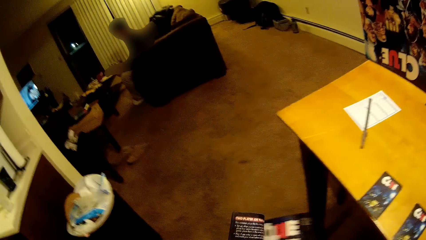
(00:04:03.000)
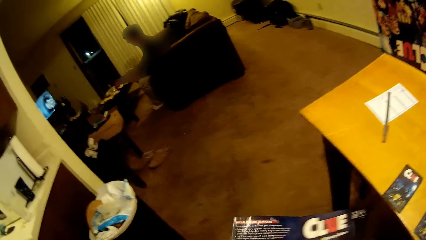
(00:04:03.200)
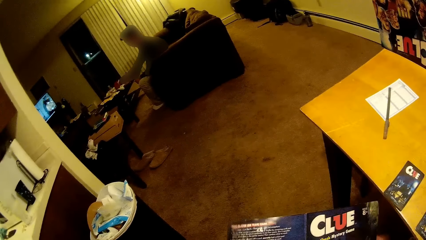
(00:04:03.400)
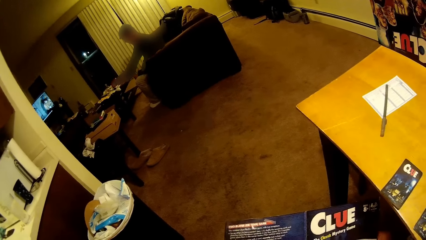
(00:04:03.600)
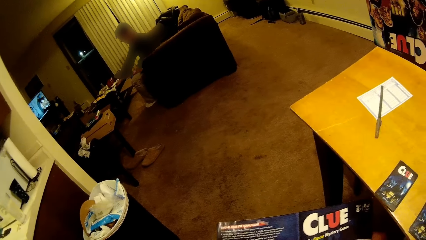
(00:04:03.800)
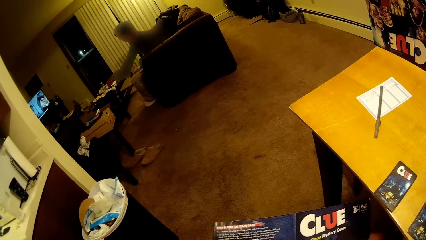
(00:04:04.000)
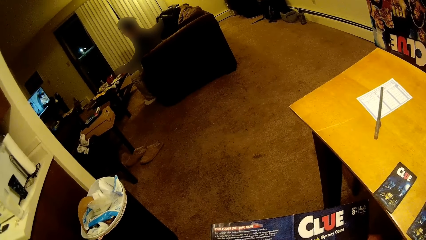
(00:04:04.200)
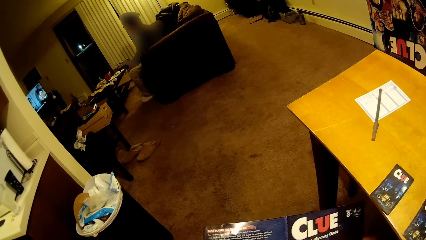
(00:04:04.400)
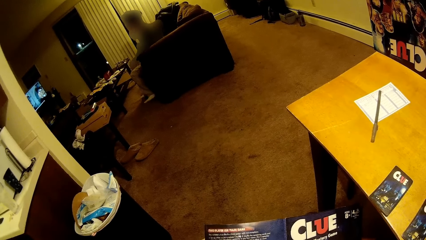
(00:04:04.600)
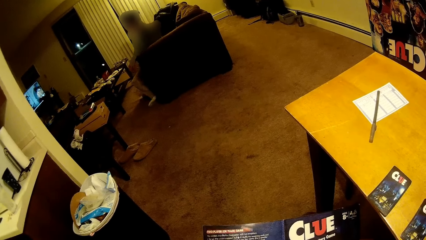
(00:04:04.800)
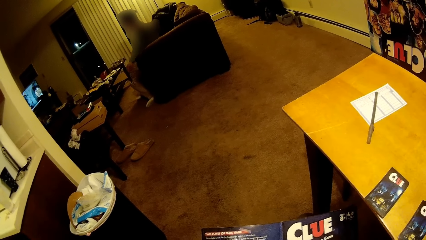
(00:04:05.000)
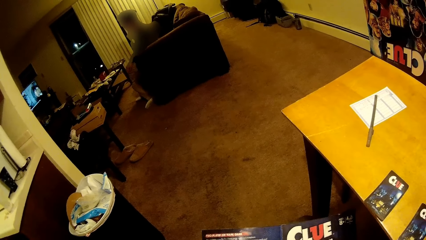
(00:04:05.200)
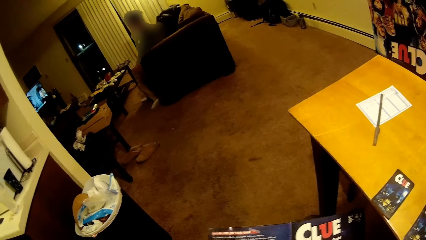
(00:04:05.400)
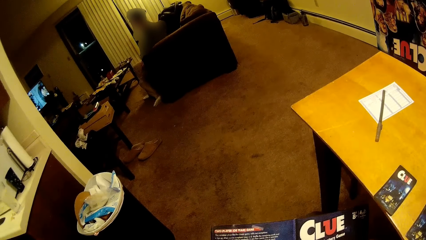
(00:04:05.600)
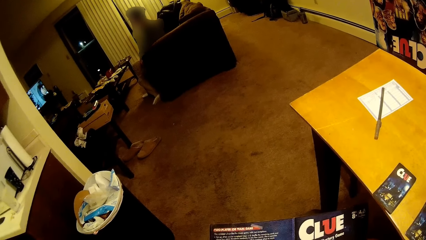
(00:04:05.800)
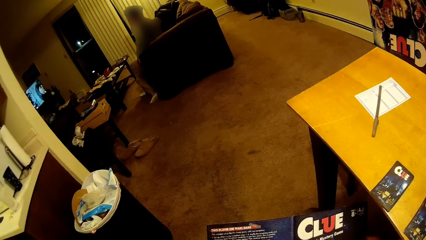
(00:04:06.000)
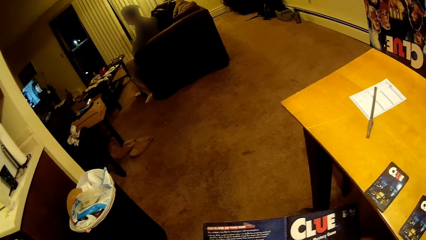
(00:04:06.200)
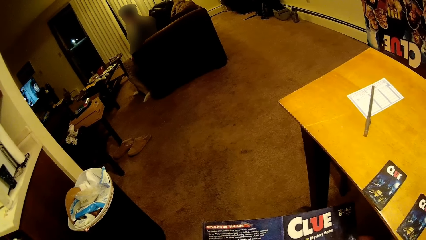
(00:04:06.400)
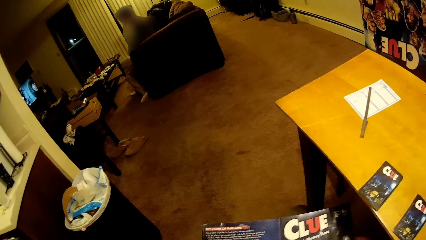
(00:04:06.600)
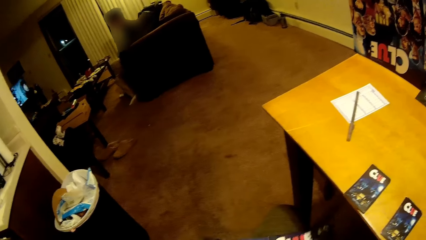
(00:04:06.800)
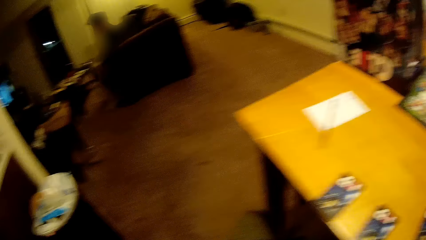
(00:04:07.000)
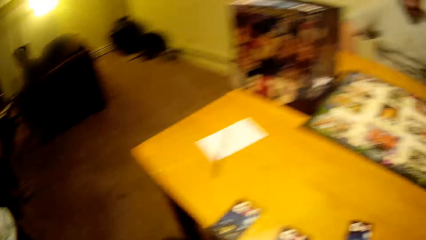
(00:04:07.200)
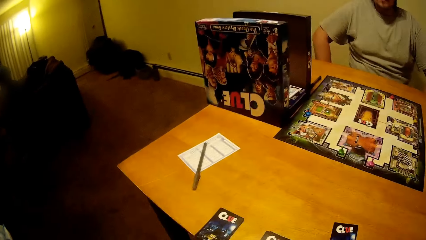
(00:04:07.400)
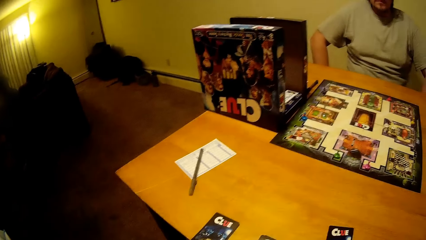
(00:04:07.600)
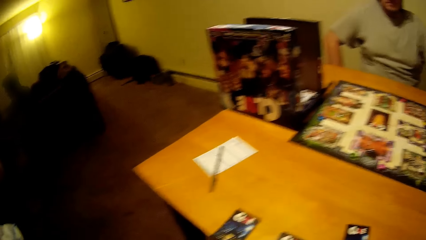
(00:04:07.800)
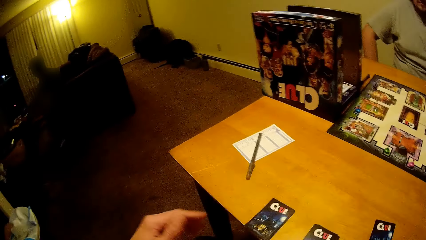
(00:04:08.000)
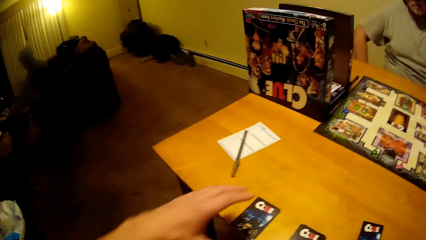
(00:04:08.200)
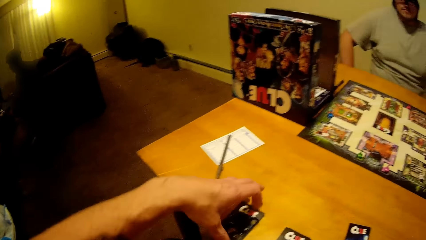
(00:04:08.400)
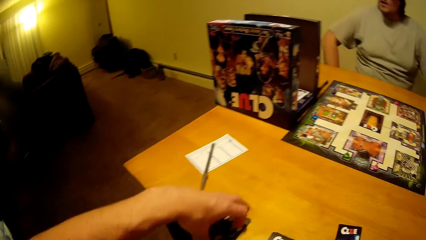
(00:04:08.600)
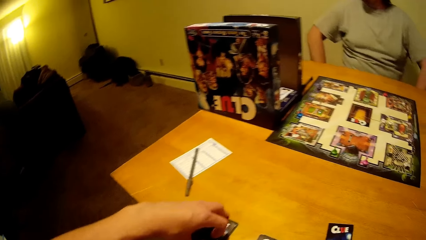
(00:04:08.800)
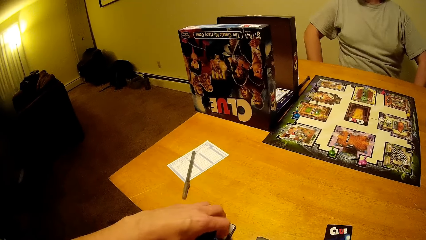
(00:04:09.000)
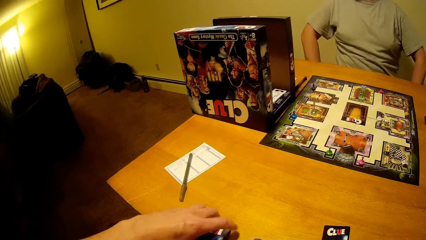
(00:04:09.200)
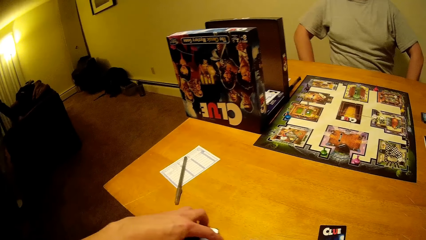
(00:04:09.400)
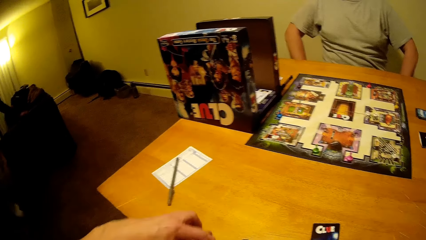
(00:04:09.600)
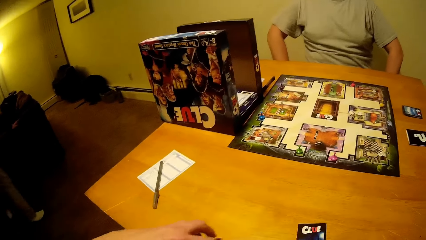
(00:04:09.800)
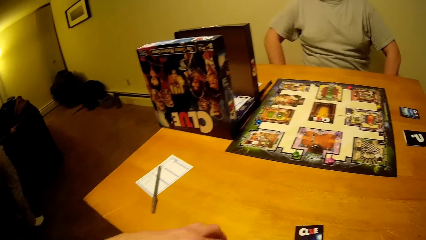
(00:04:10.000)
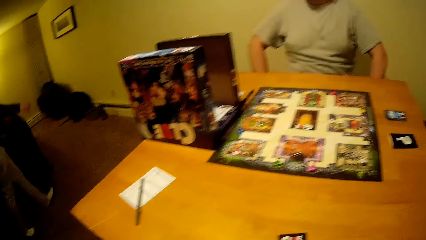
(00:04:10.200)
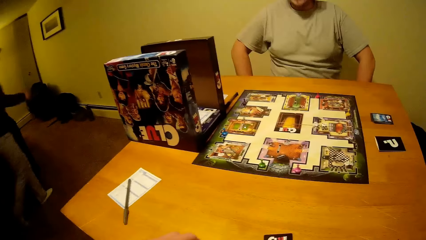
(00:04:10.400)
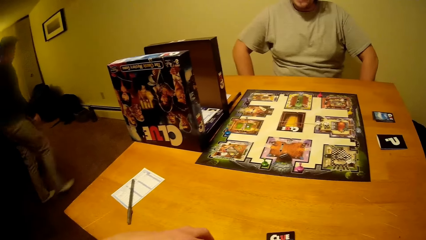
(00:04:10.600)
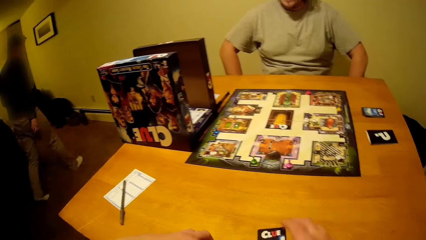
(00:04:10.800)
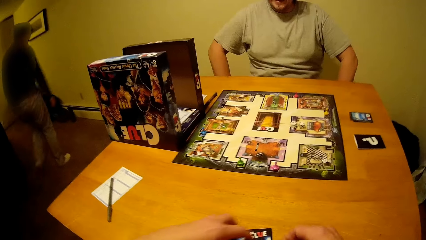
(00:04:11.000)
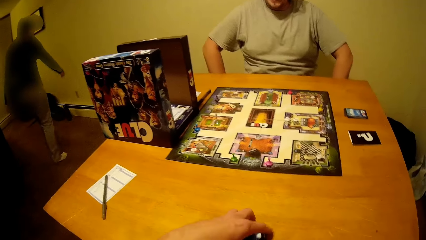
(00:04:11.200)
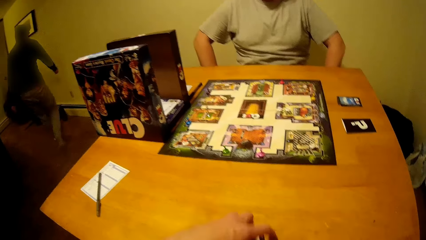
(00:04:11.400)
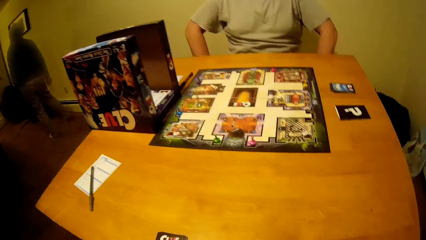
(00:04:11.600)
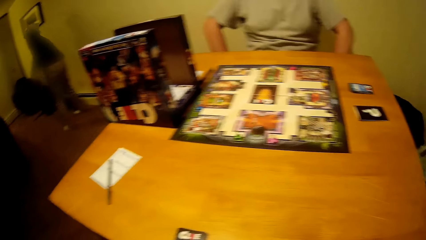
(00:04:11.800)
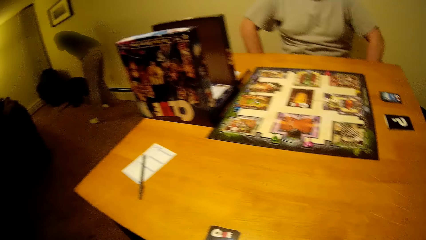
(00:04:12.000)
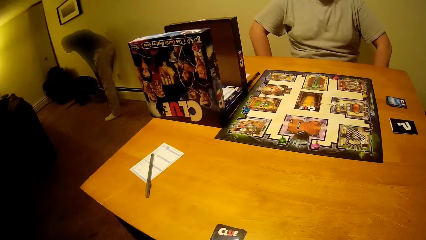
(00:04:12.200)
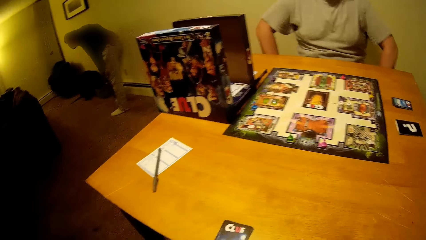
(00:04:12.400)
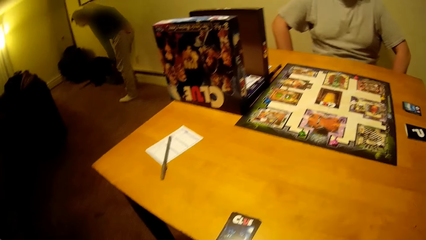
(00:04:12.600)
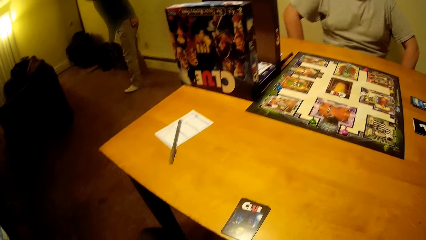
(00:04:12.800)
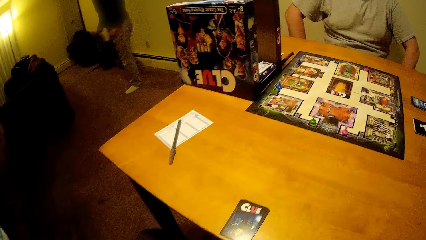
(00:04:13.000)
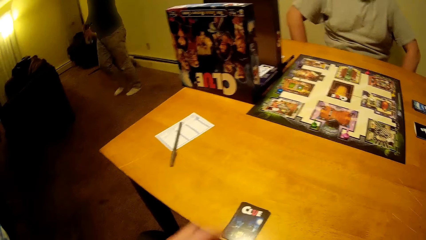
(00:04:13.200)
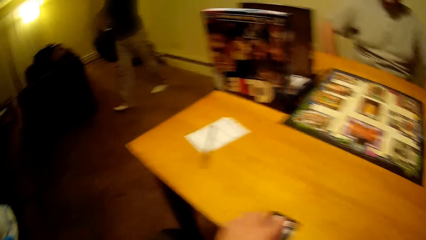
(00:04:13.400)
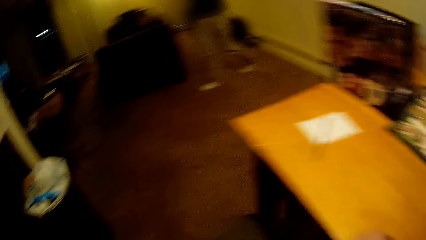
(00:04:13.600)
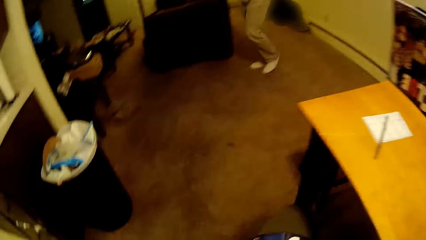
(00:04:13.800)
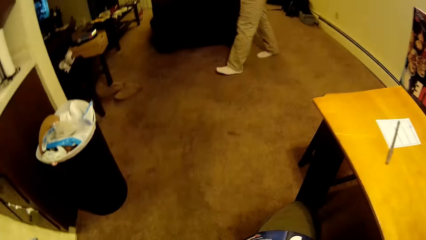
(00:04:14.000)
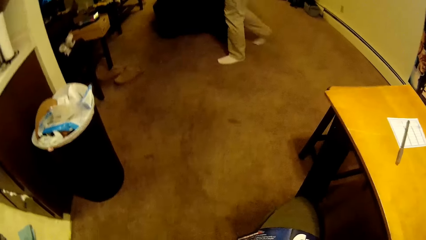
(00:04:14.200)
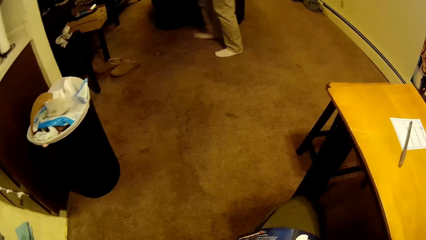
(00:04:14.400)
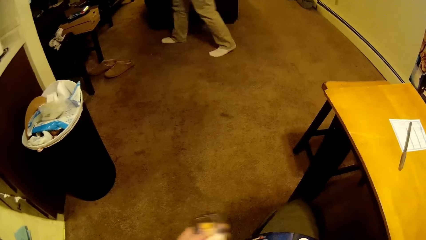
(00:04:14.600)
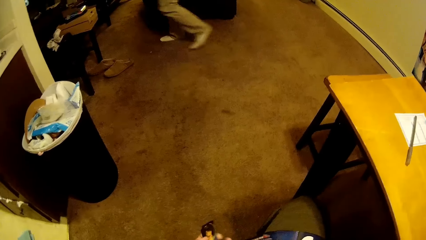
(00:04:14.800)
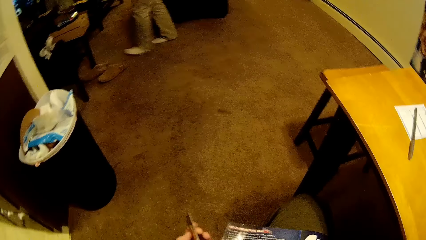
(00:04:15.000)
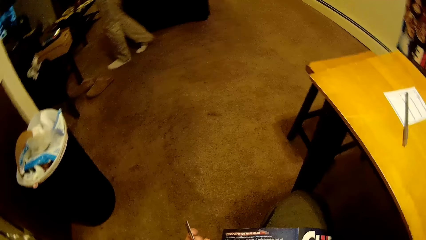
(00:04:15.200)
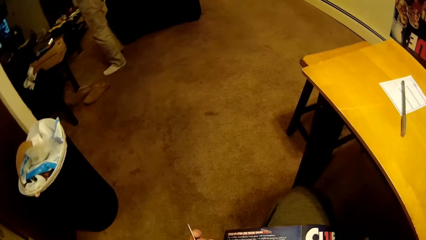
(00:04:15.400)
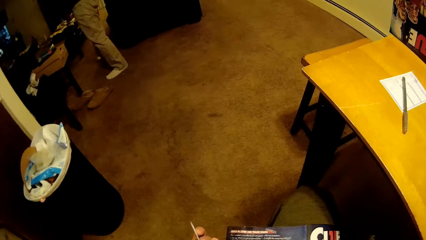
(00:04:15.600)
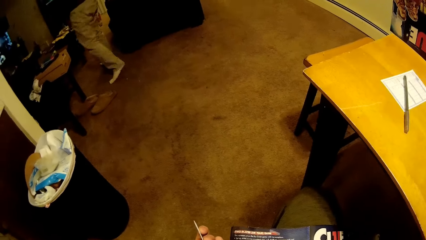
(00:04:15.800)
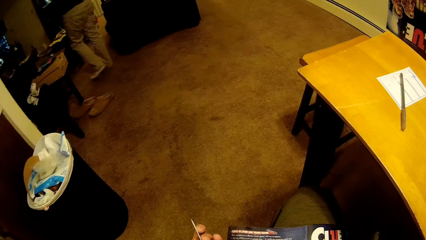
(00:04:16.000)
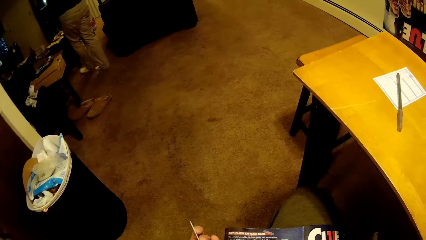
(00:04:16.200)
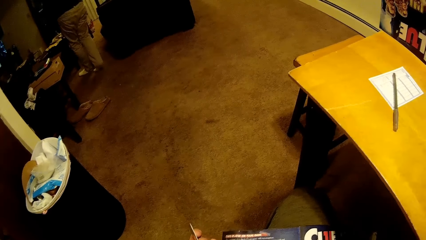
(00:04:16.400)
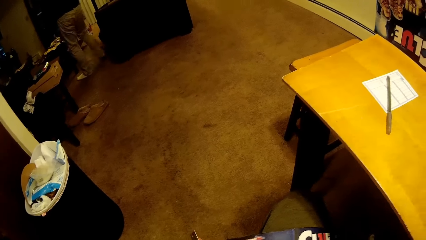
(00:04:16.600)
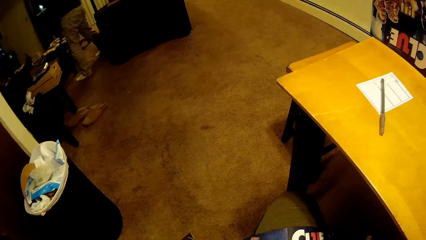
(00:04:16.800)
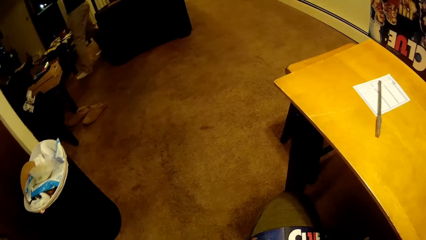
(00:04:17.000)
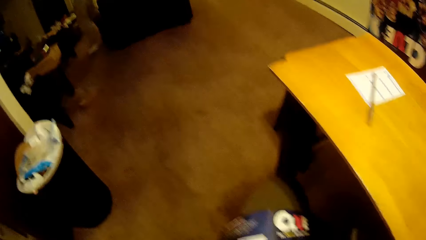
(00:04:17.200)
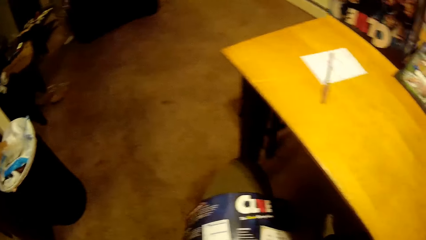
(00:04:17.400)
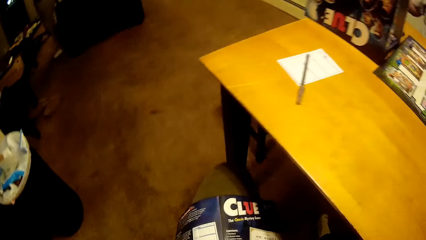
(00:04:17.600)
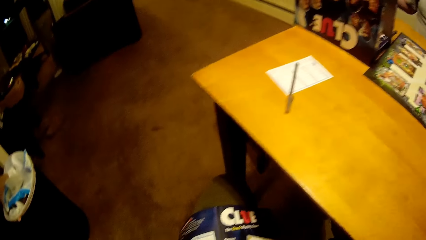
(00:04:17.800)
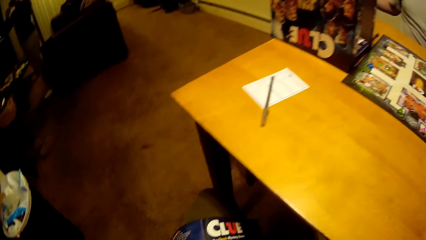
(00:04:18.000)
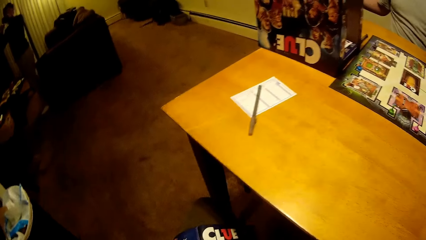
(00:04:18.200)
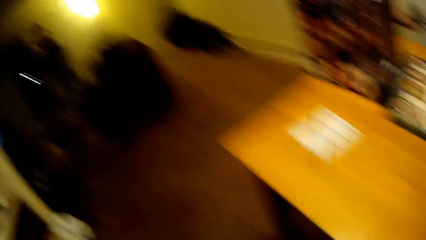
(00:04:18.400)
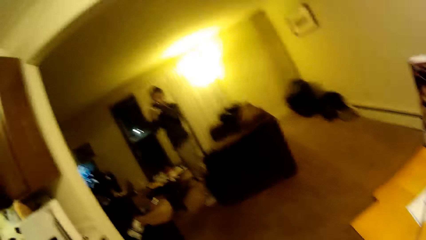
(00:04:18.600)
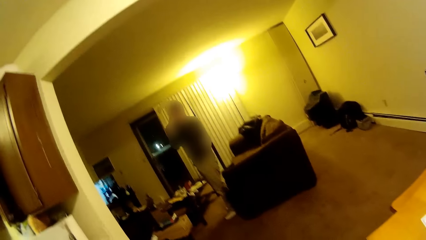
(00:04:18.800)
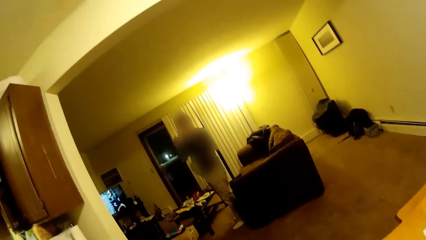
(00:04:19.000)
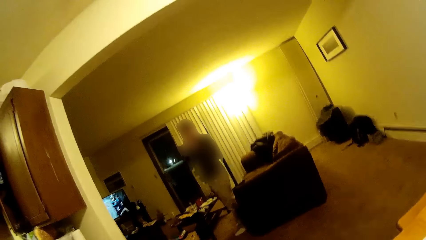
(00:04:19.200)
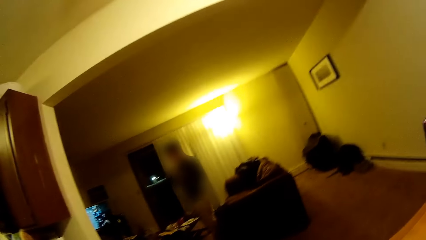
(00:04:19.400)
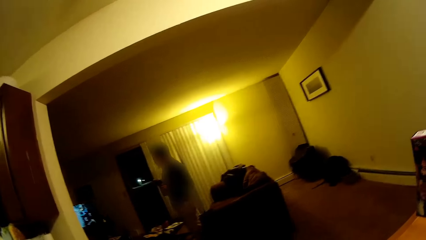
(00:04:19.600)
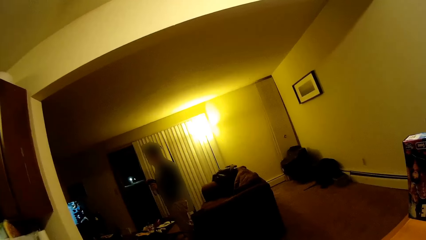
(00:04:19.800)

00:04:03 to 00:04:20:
The camera wearer picks cards from the table. A person walks towards the bags. The person walks to the couch.
